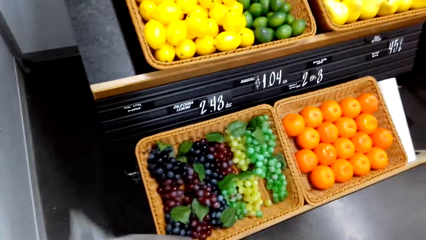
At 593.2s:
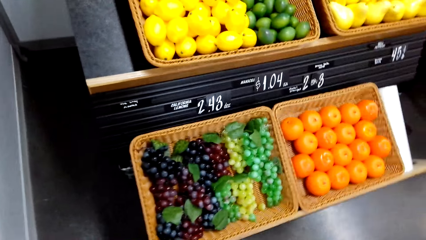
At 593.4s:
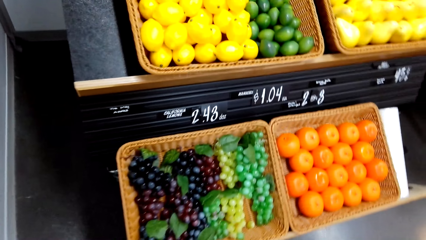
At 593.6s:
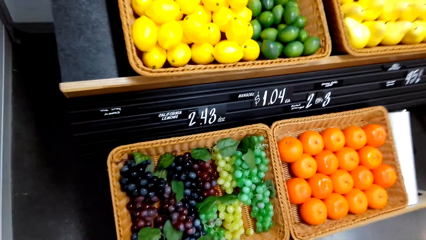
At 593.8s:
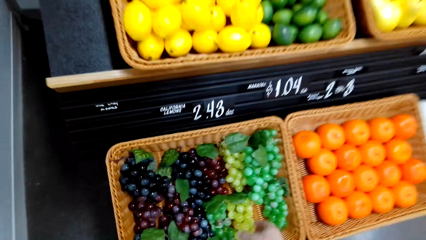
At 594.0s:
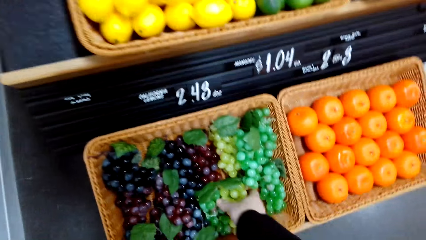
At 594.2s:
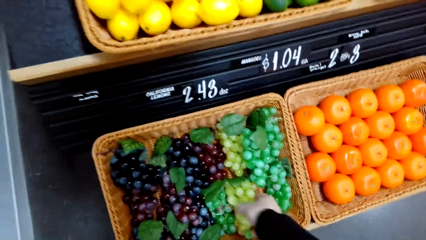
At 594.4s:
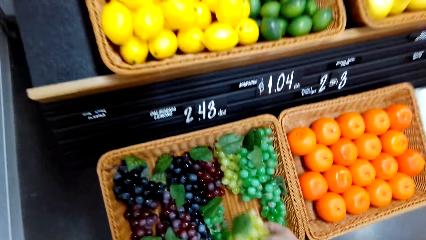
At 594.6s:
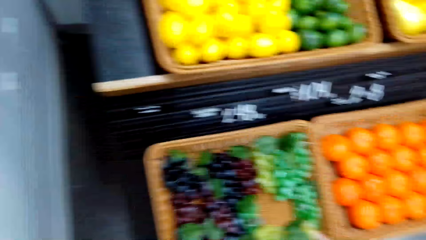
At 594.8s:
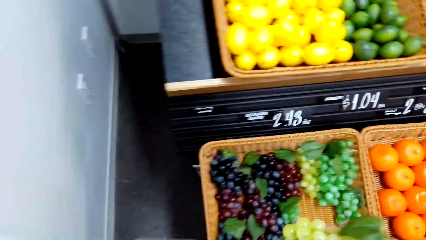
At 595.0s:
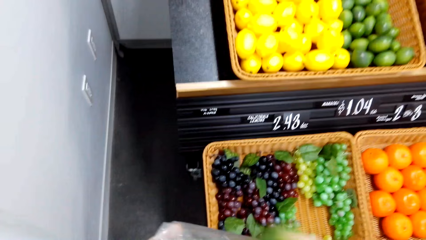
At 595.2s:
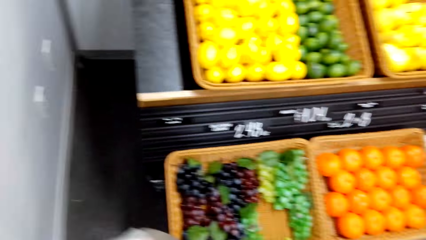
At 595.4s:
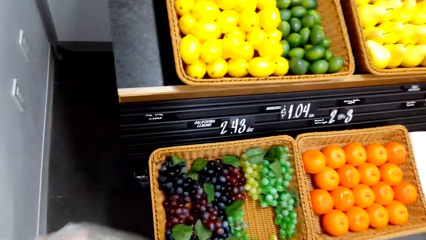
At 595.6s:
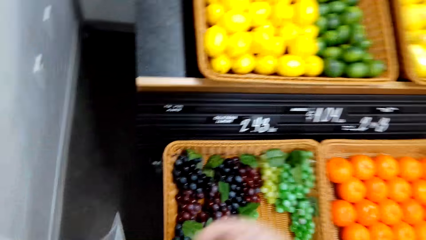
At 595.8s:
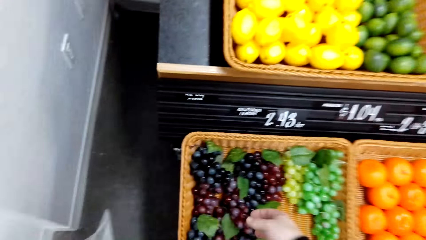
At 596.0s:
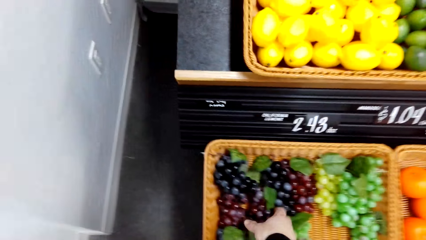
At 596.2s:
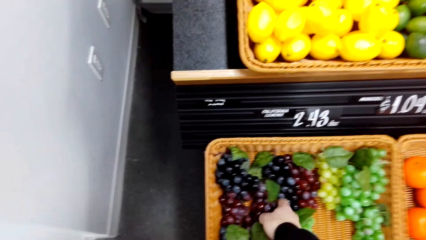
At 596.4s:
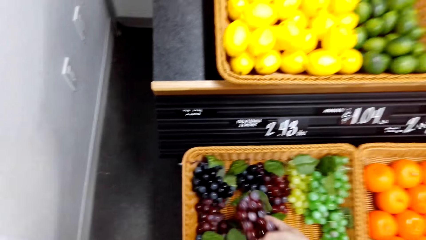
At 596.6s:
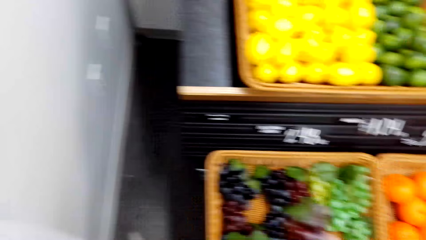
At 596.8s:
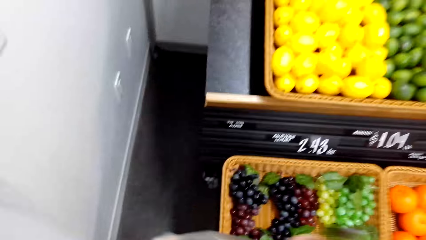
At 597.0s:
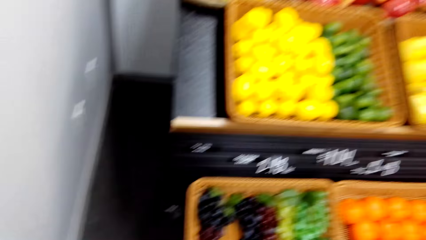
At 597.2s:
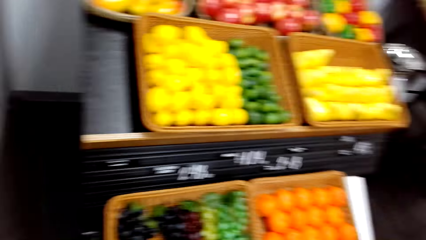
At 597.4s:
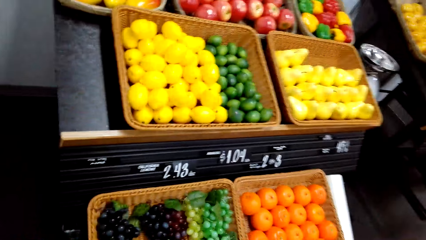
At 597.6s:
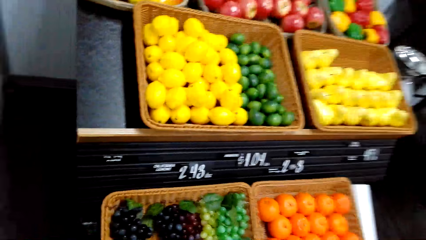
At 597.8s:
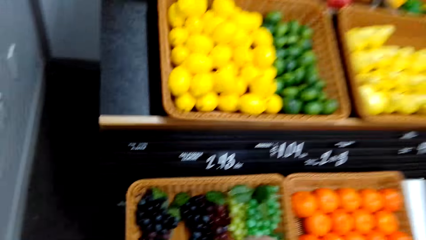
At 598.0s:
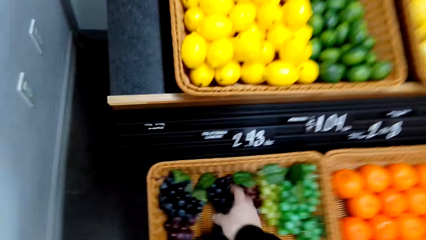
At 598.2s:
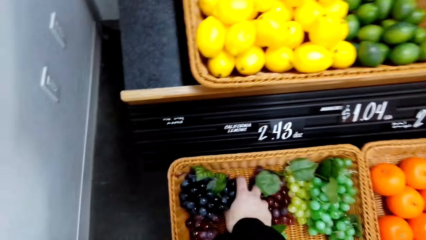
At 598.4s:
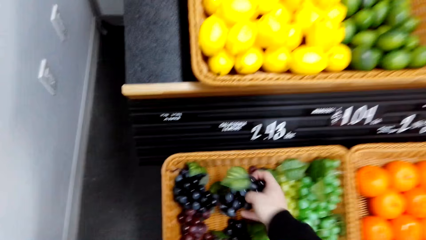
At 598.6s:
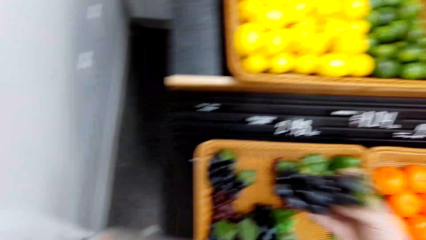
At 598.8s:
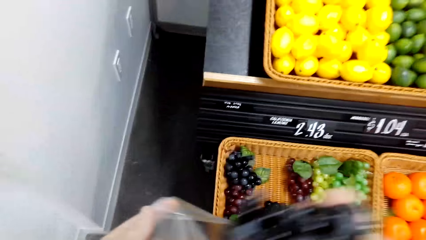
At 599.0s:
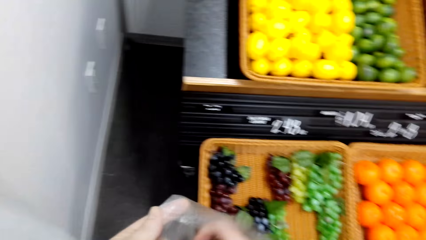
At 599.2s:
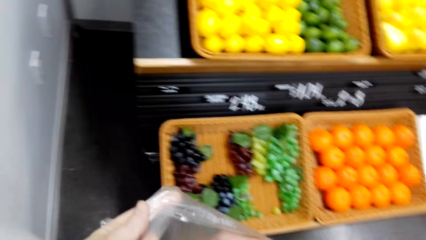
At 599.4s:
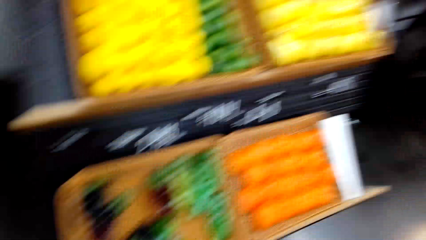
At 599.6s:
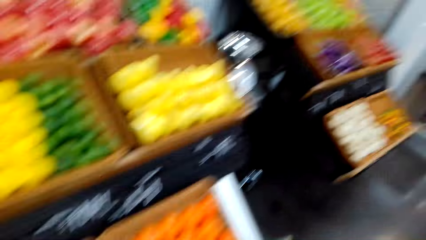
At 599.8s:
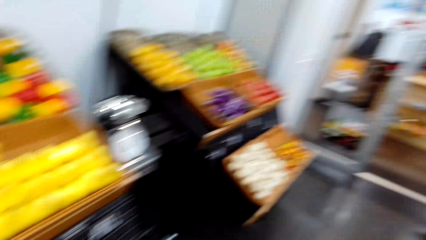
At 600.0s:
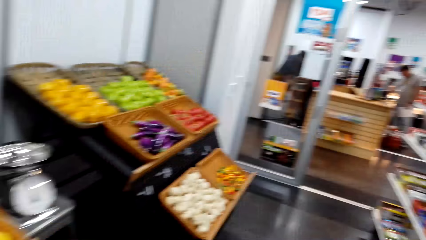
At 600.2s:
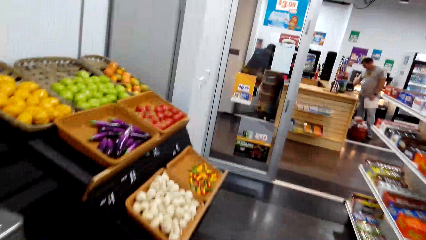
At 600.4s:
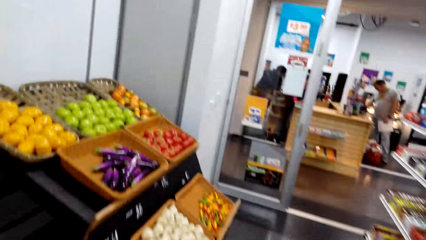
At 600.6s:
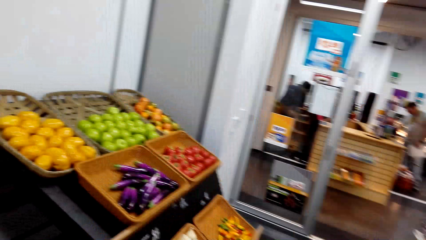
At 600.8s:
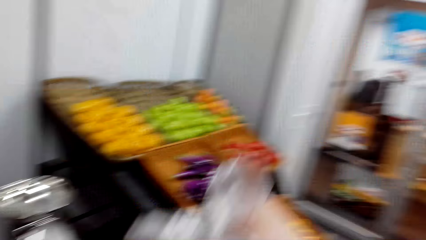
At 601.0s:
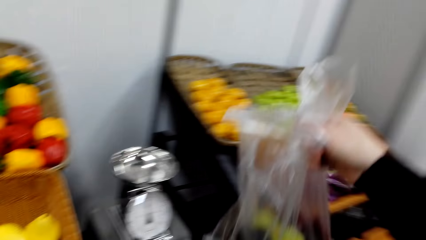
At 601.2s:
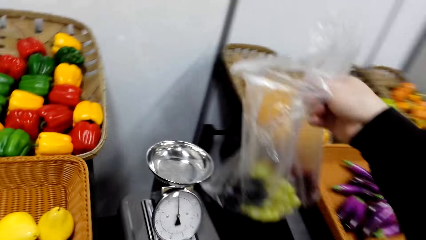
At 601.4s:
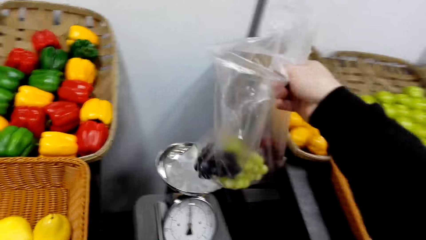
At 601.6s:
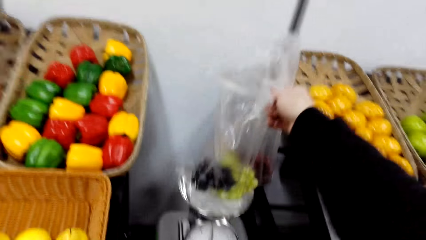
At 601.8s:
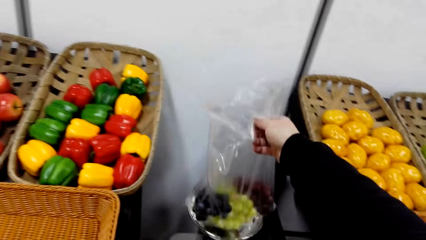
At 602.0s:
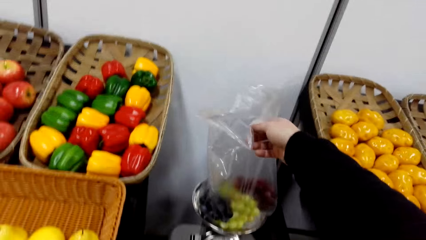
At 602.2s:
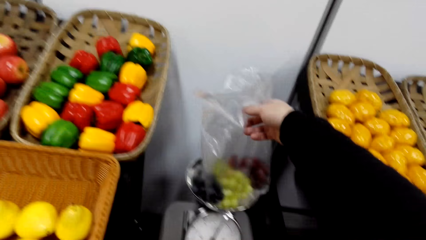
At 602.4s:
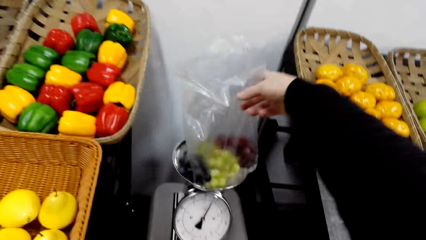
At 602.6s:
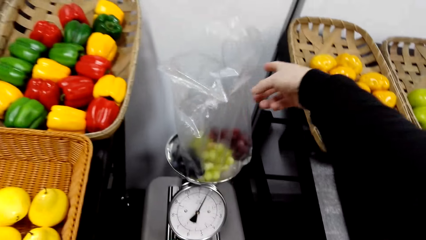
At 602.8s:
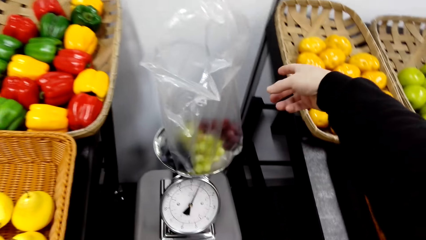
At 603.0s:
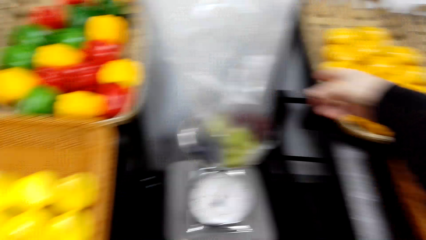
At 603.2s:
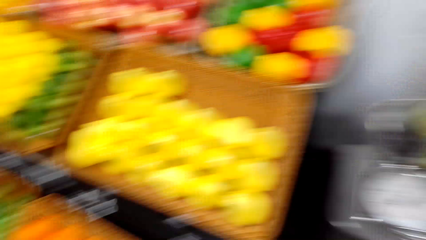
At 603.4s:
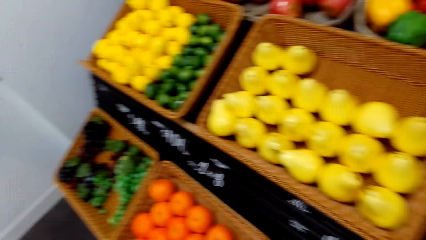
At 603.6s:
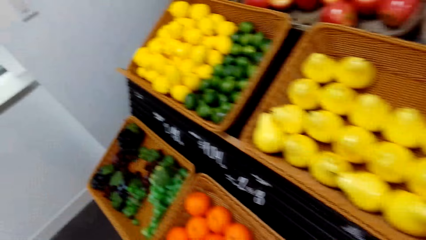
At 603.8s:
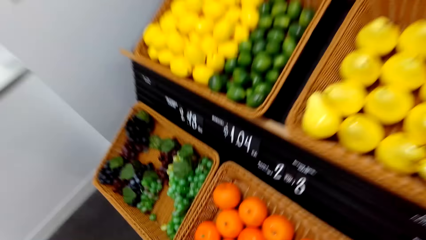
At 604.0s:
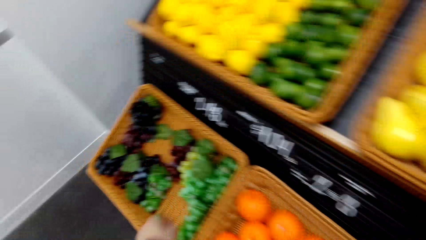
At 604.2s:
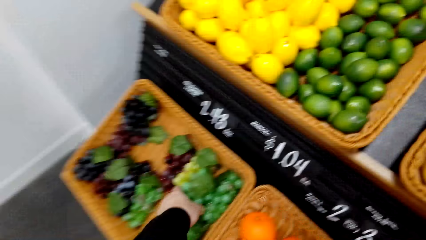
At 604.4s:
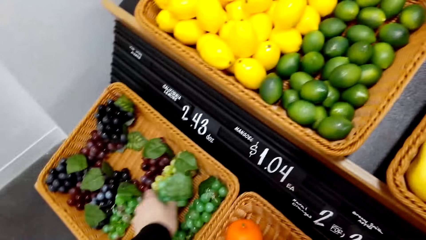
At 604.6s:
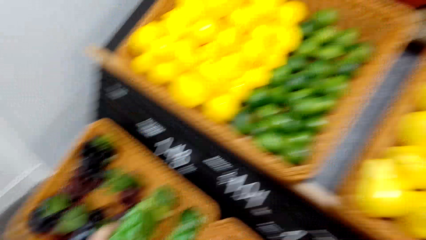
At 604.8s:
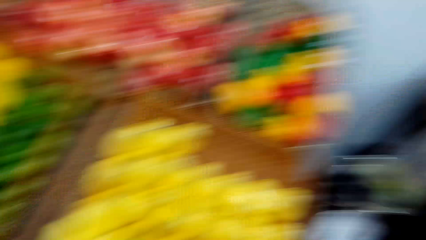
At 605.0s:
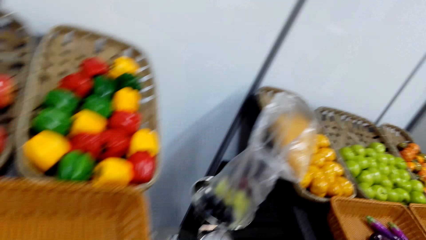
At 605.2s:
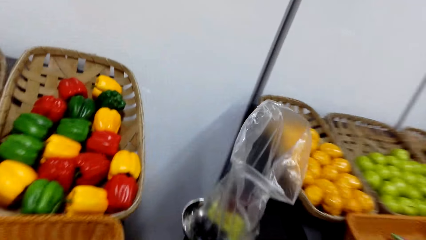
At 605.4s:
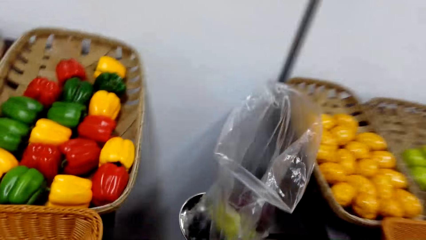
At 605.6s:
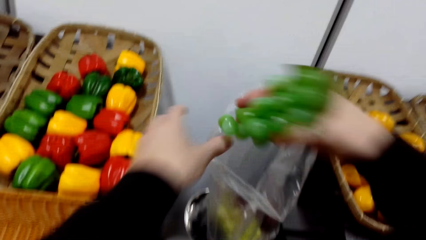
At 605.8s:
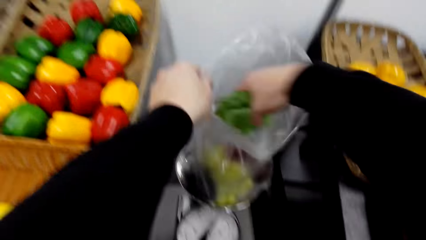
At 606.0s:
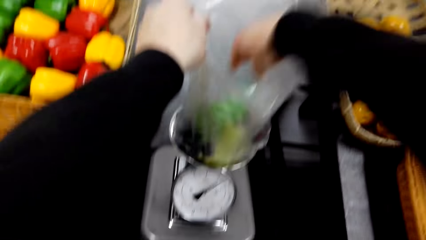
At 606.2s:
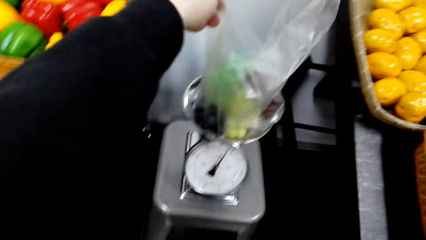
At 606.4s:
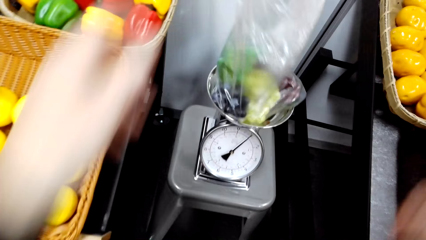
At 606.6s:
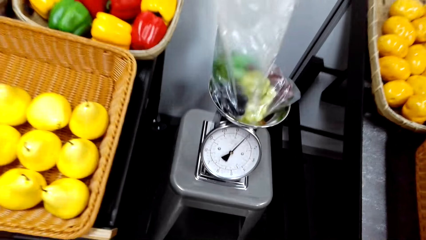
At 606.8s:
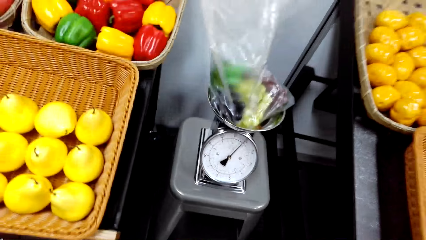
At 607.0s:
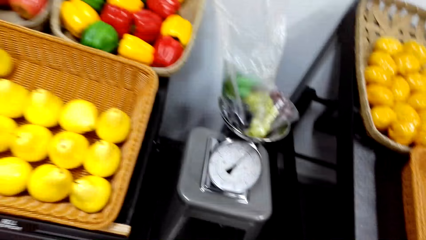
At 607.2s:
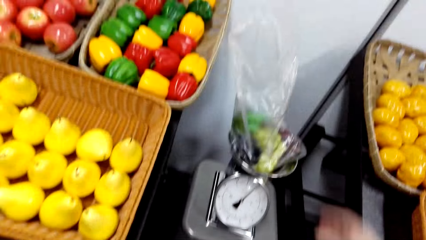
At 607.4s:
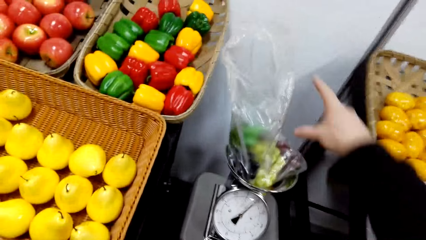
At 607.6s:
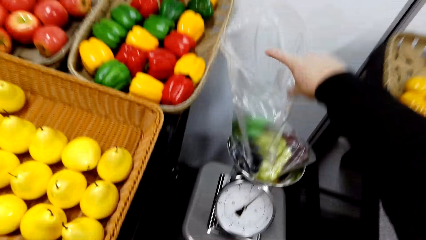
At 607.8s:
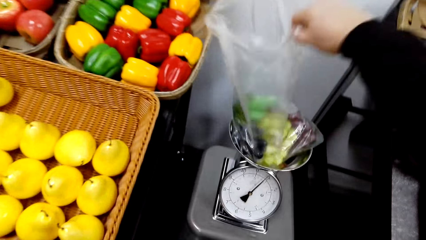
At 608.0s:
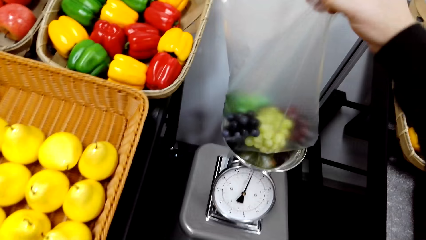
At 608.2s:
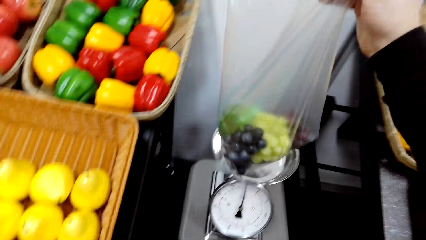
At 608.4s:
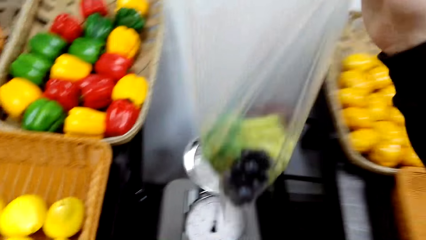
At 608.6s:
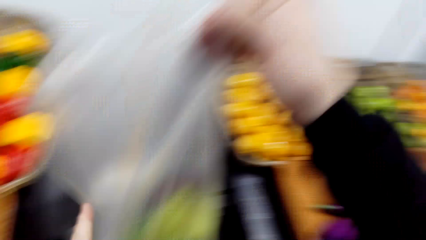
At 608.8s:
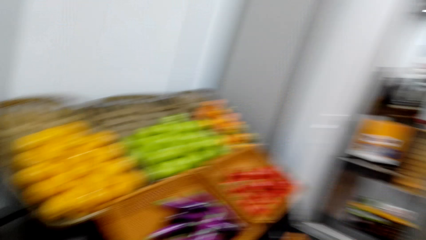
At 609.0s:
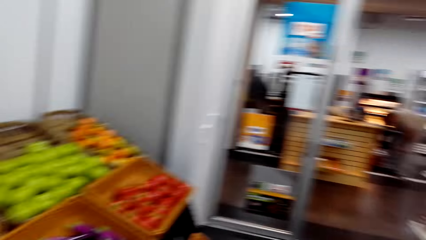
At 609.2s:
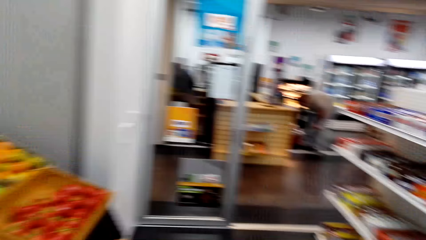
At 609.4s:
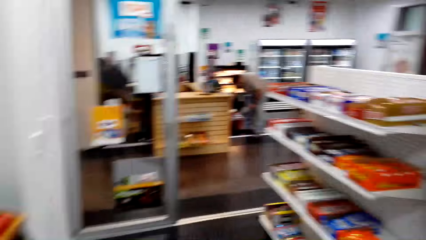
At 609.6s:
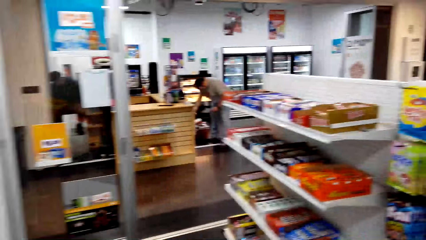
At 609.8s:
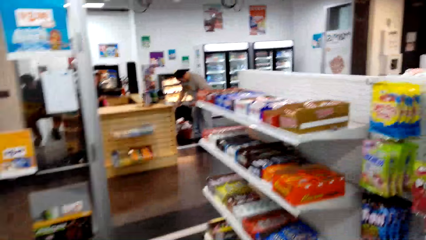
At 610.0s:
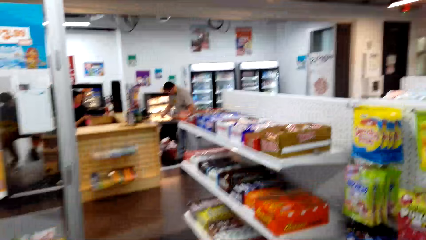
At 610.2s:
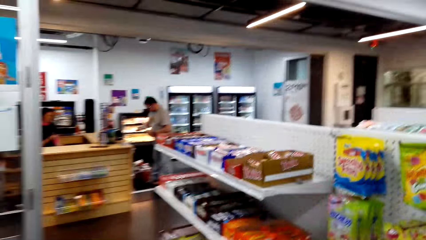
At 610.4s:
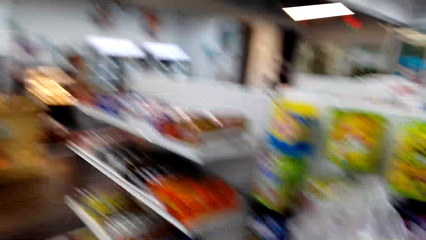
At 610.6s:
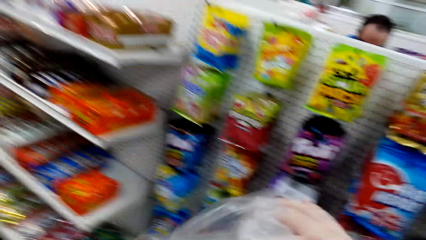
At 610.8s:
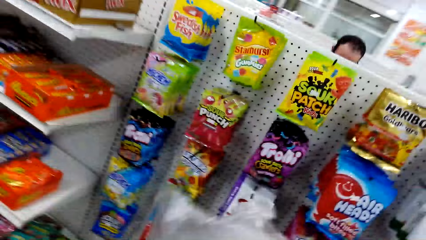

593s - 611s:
The camera wearer puts the grapes in the paper bag or polythene bag. They pick up the green berries or grapes. They put the grapes in the paper bag. They pick up the black berries. They put the grapes in the paper bag. They pick grapes. They put the black berries in the polythene bag. They walk in the supermarket. They place the paper bag on the weighing machine. They weigh the berries. They turn around. They pick up the green berries. They put the grapes in the paper bag. They stare at the weighing machine. They pick up the paper bag, fold the paper bag, and walk in the supermarket.
